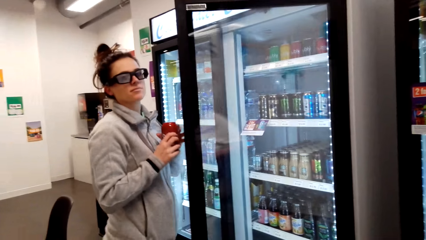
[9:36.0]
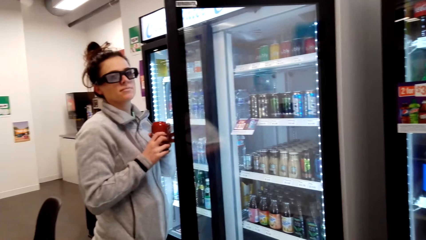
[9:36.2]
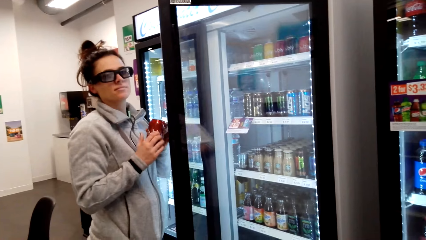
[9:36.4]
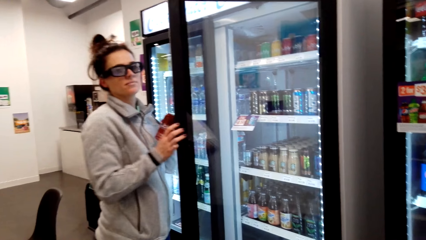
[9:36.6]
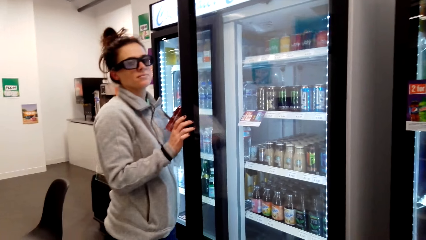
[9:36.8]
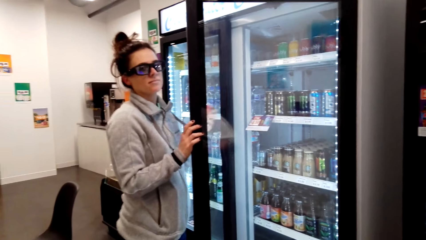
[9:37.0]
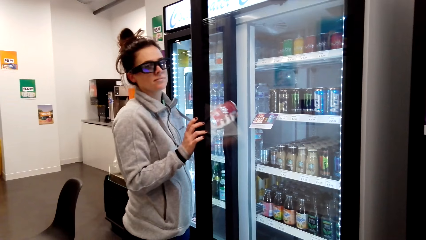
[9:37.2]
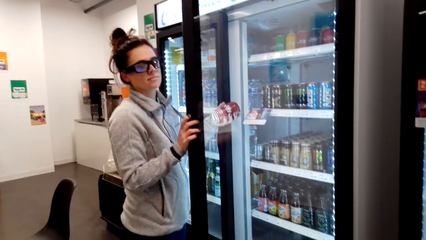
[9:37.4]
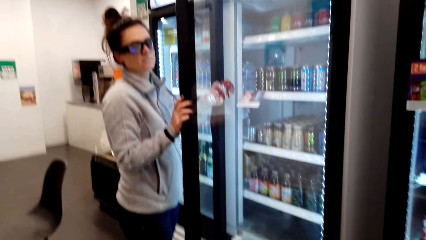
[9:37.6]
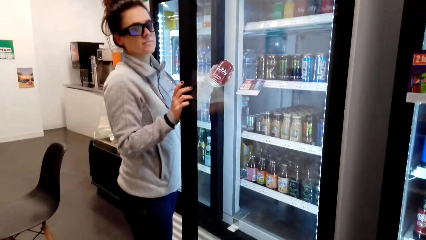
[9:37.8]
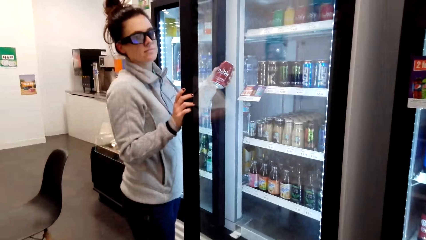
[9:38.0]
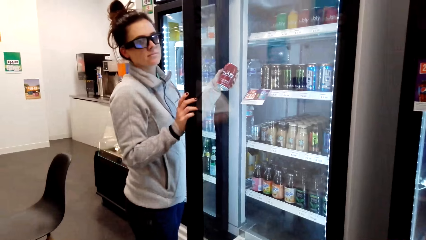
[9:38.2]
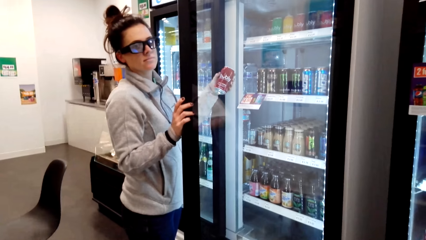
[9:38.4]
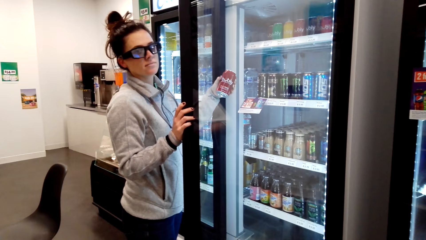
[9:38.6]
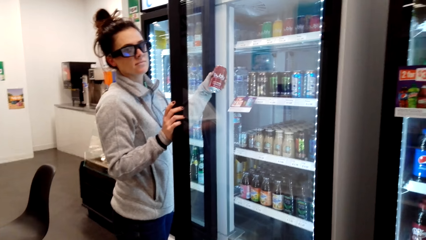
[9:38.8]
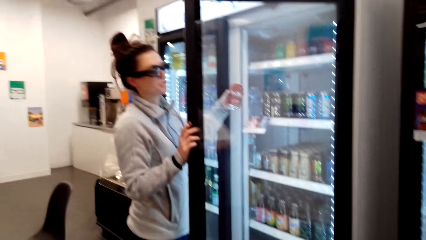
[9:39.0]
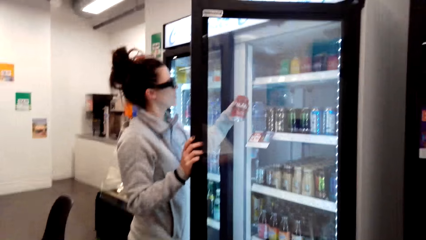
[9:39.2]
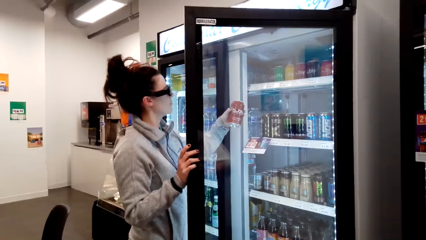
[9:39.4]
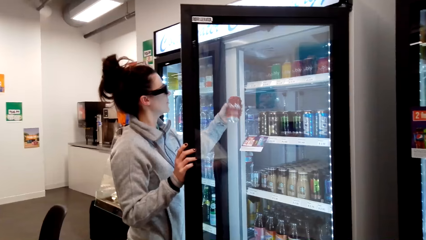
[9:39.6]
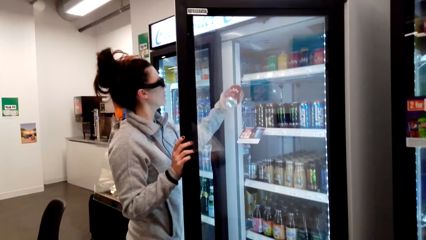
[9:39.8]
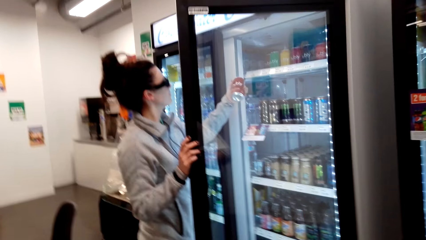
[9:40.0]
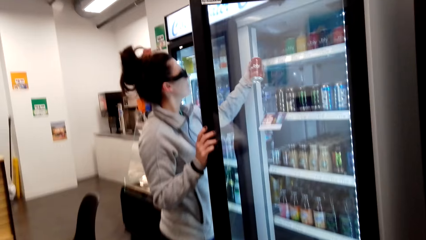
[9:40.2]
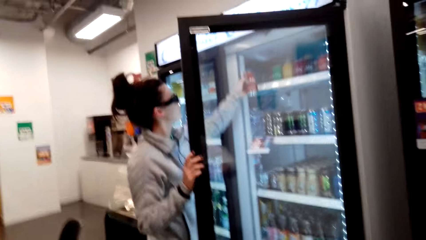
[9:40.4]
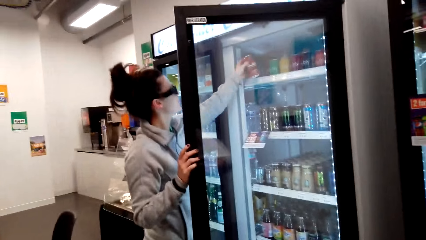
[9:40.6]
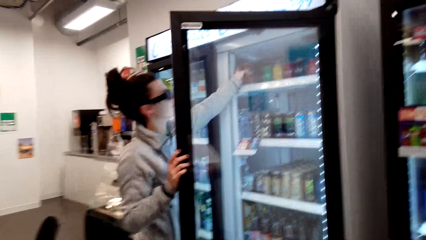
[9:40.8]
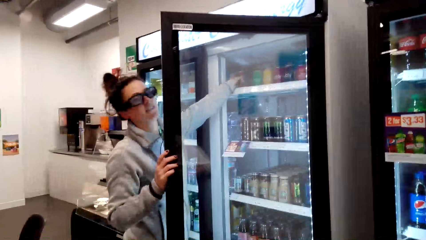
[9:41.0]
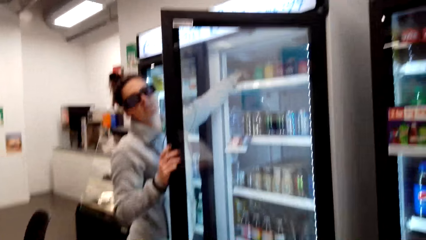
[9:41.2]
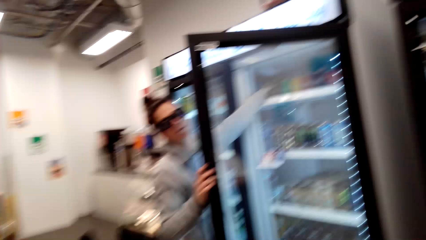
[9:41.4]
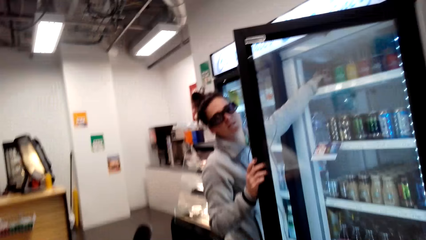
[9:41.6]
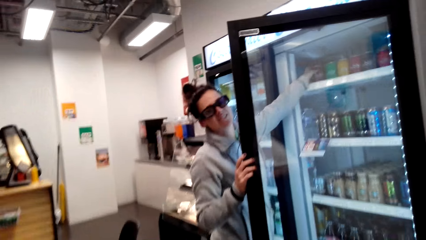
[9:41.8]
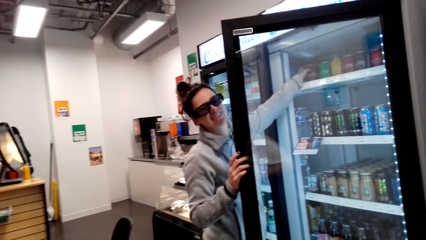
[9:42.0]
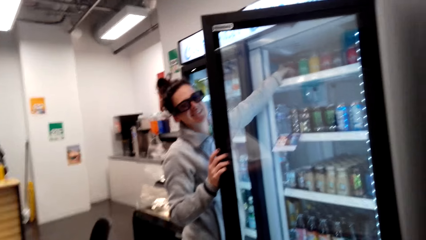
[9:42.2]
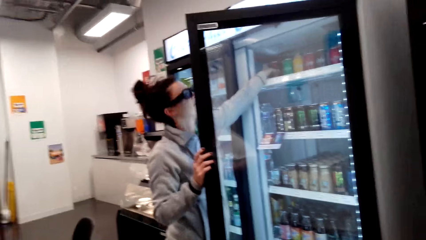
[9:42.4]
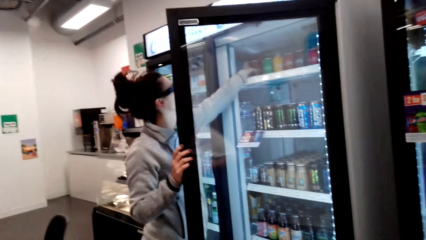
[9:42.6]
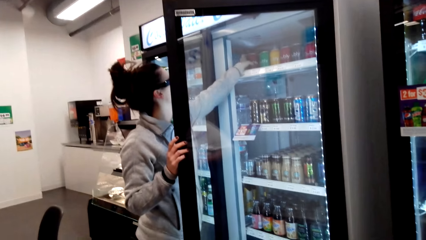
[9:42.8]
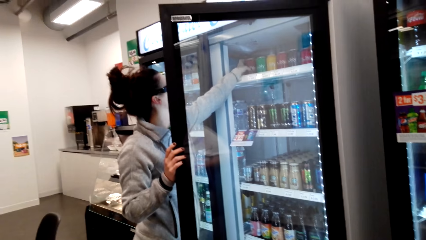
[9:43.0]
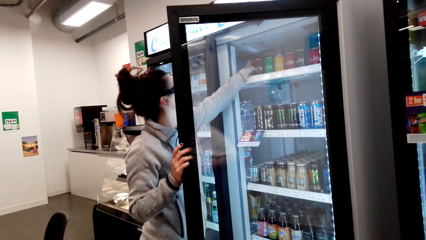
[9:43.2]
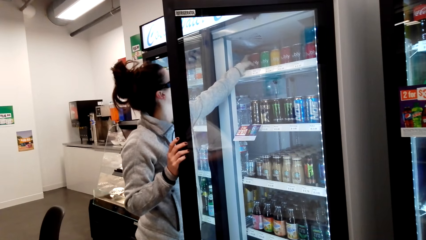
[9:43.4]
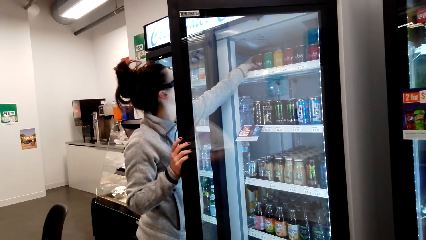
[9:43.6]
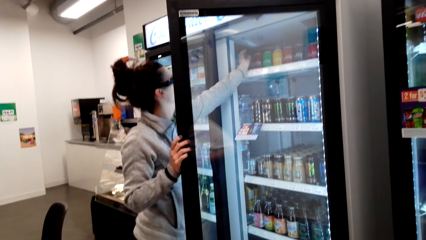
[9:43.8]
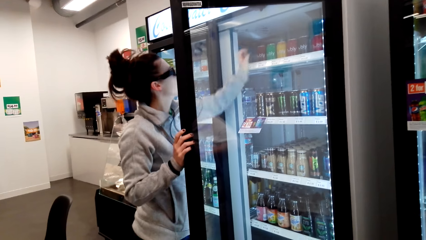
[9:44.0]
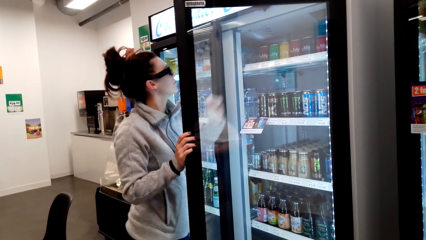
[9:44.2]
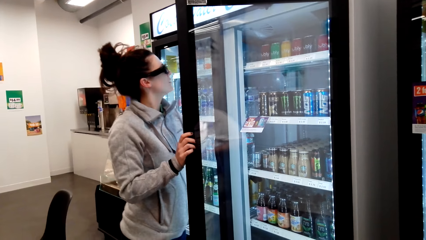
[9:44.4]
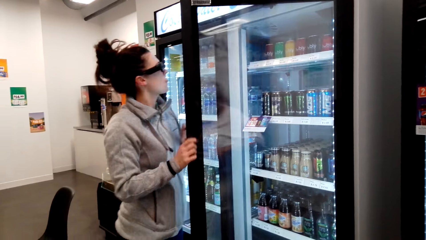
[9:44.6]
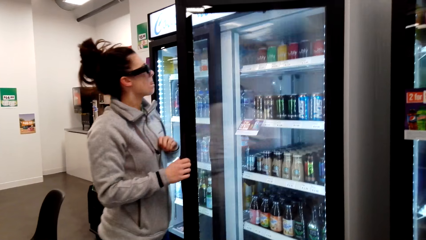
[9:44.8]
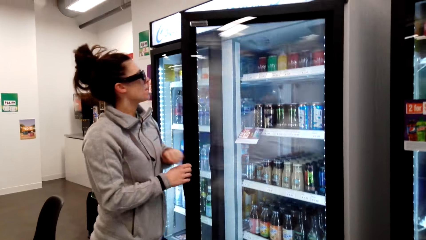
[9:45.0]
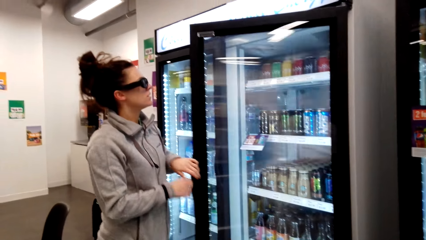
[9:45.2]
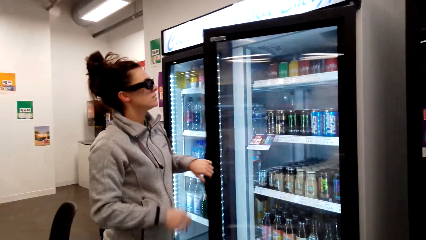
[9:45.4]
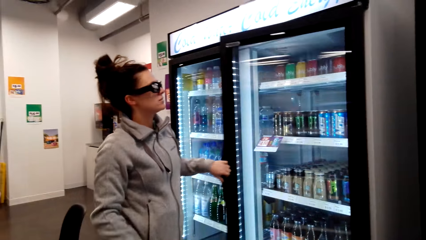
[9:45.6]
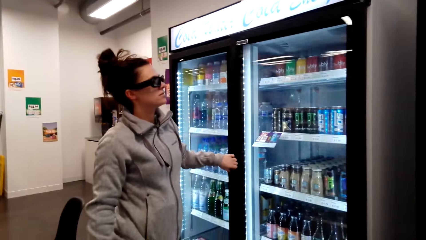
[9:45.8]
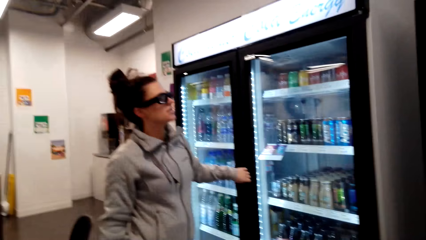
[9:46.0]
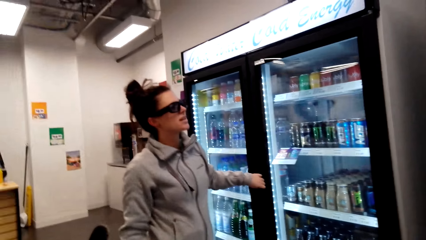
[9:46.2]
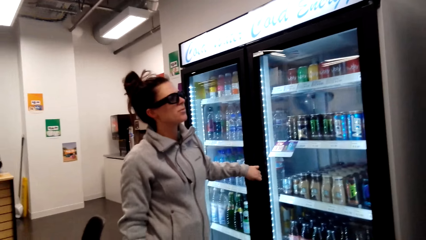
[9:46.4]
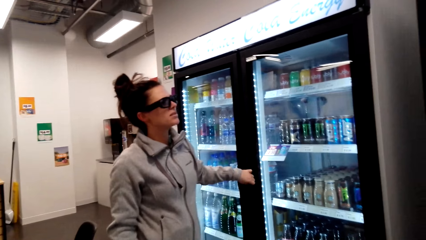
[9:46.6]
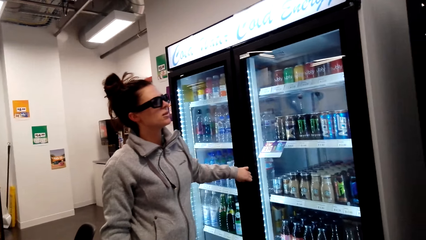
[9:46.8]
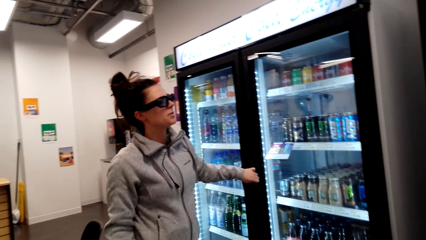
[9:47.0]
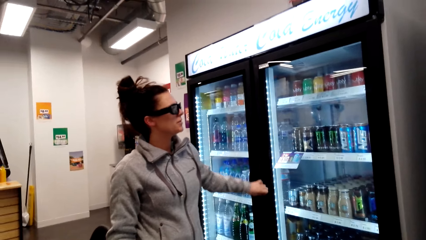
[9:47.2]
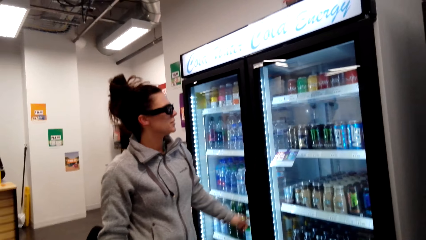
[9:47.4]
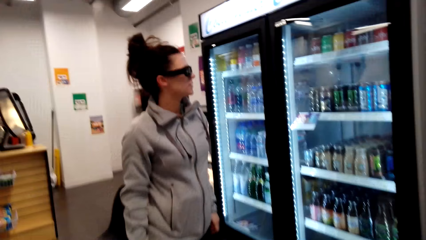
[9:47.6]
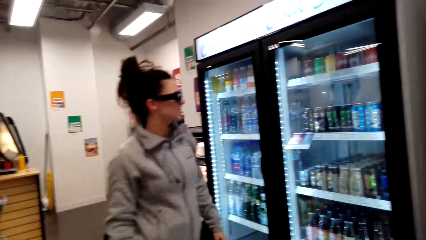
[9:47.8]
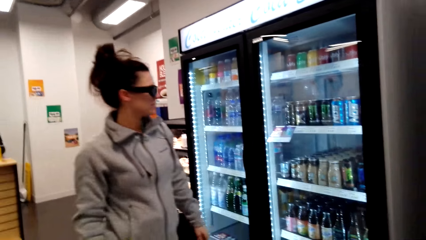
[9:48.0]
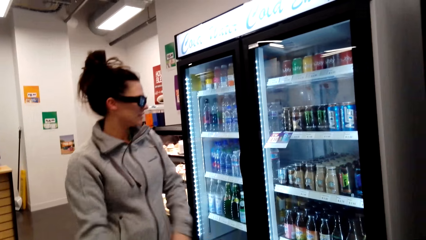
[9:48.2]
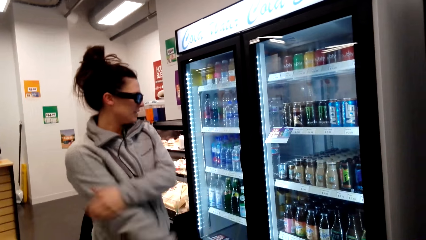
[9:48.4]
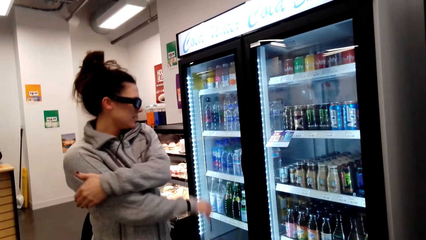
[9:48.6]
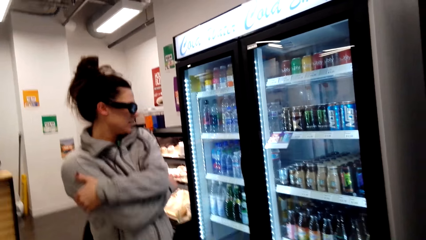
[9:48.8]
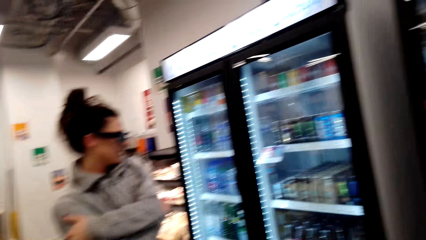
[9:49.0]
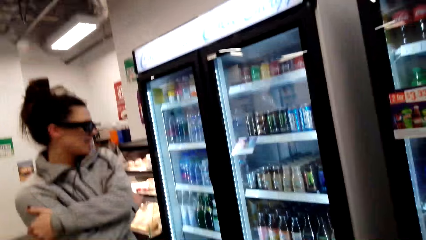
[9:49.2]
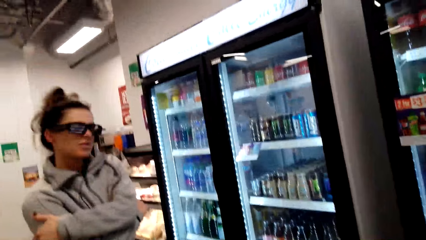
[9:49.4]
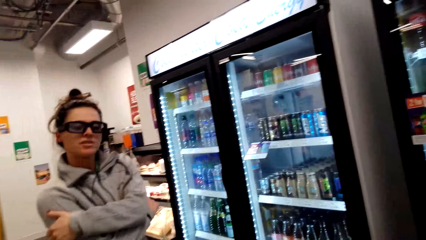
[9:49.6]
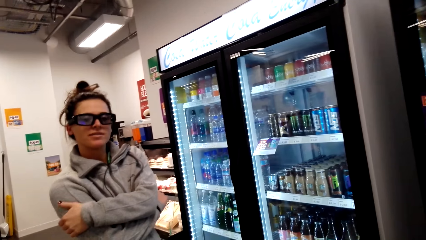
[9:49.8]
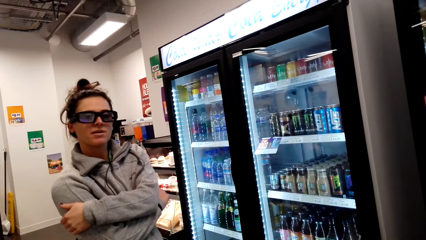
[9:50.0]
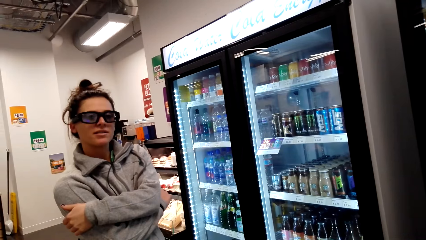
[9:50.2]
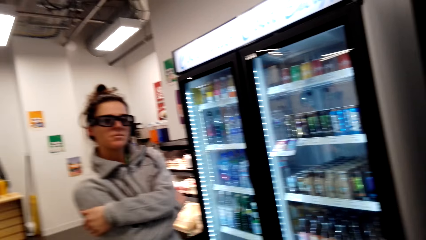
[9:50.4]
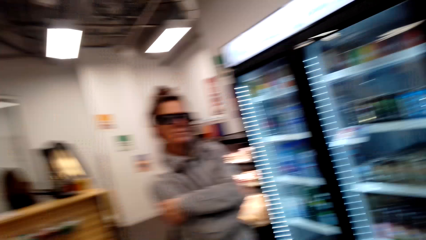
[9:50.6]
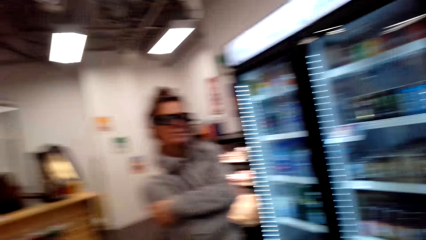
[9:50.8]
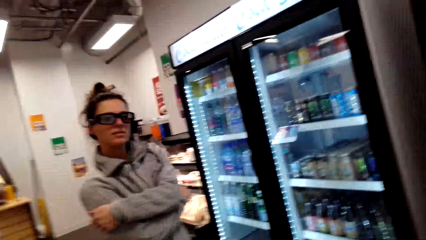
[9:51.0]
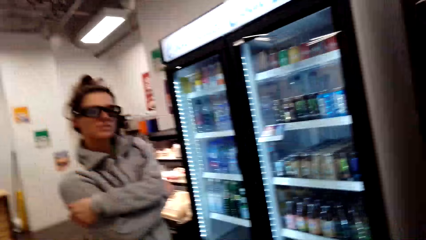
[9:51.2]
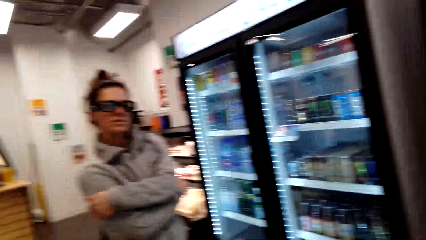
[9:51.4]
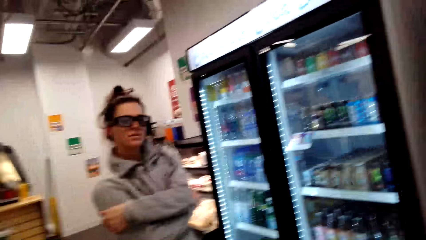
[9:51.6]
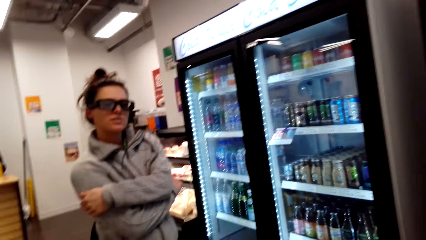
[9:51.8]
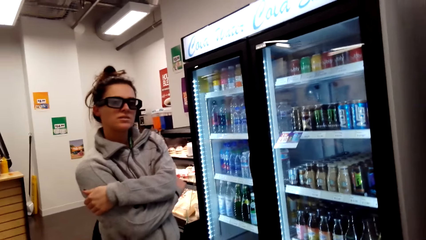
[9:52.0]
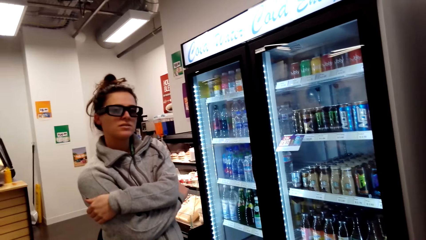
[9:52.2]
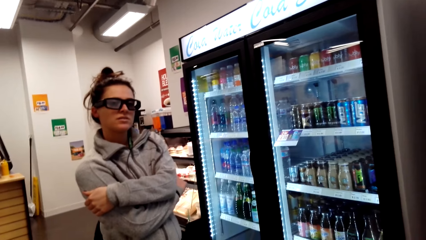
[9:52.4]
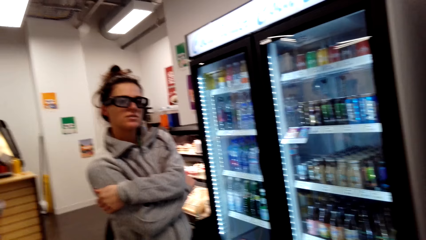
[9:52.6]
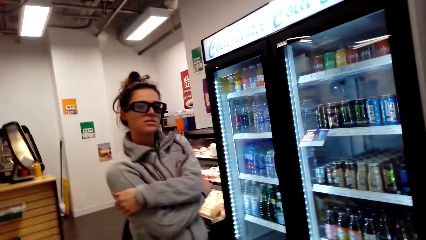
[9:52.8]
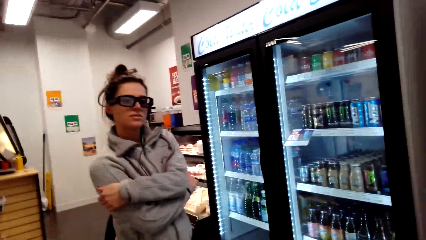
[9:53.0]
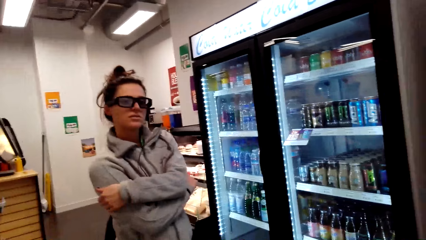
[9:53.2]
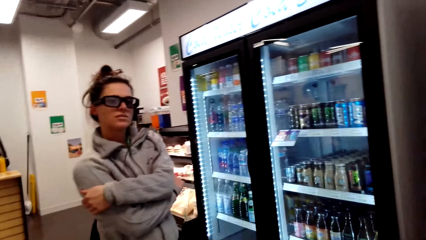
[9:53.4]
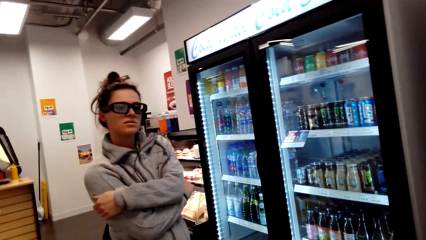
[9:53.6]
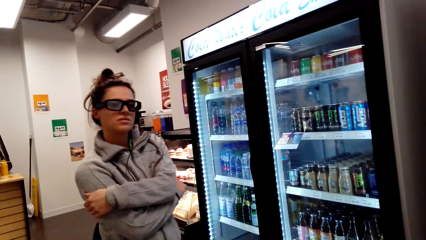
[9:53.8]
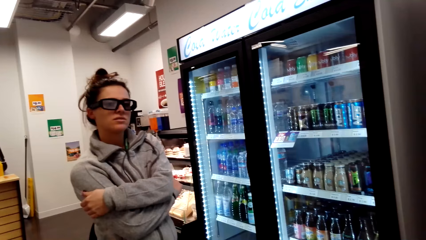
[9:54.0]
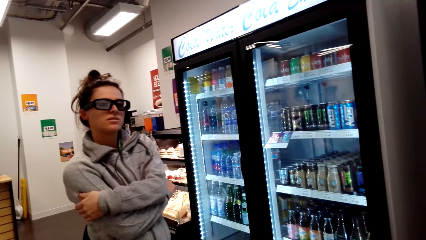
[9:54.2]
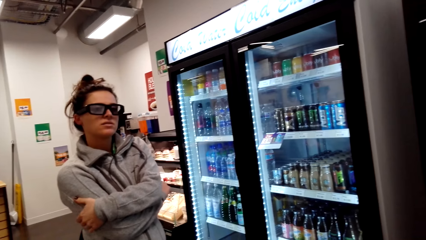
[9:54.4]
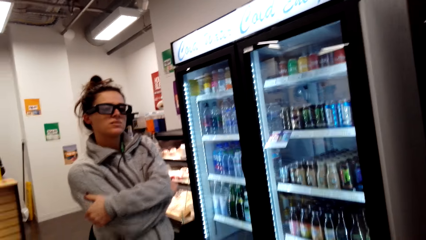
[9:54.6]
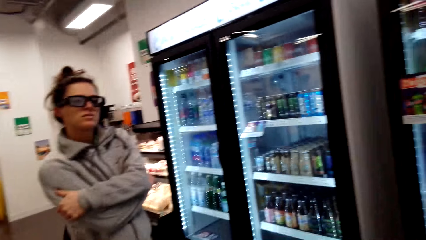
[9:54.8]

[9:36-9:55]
The camera wearer puts a drink in the fridge. They dialogue with a person. The person puts a can in the fridge. The person closes the fridge. The camera wearer closes the fridge. They dialogue with the person. The person folds their hands.
